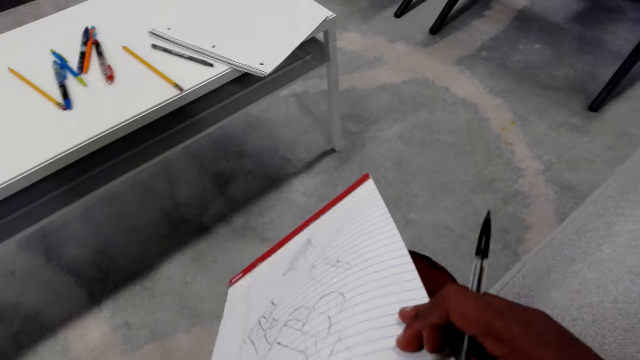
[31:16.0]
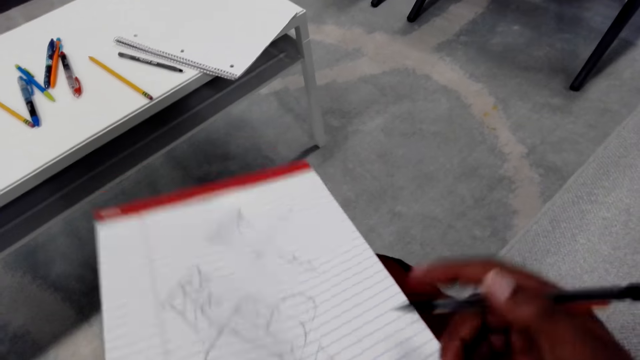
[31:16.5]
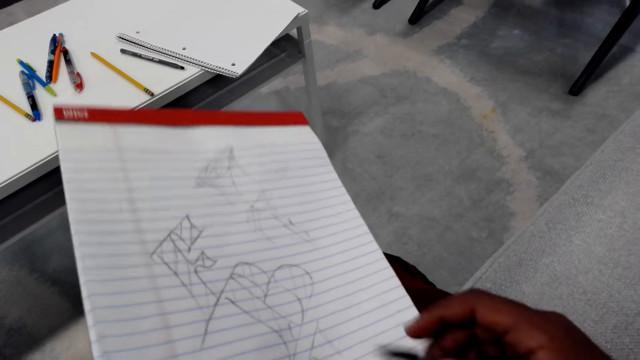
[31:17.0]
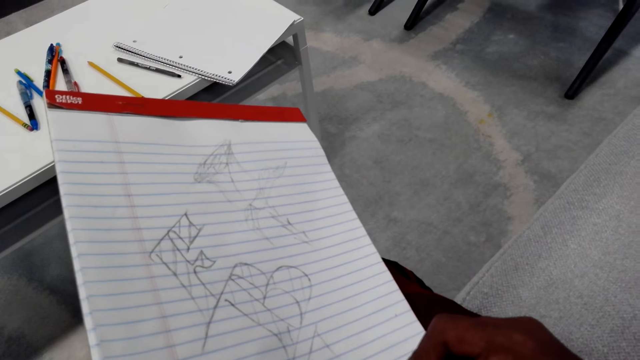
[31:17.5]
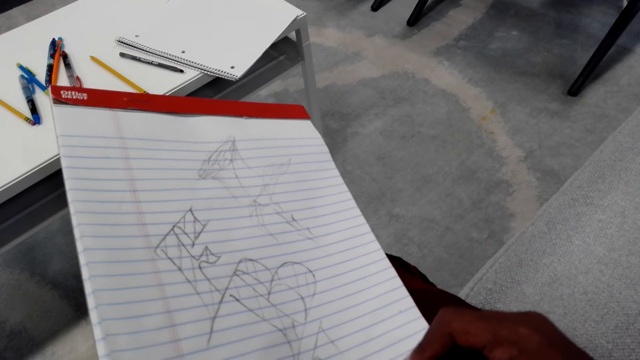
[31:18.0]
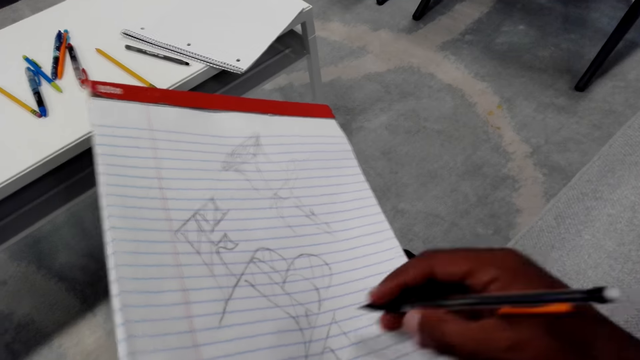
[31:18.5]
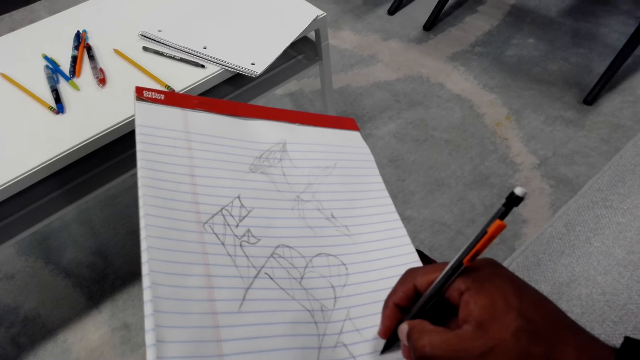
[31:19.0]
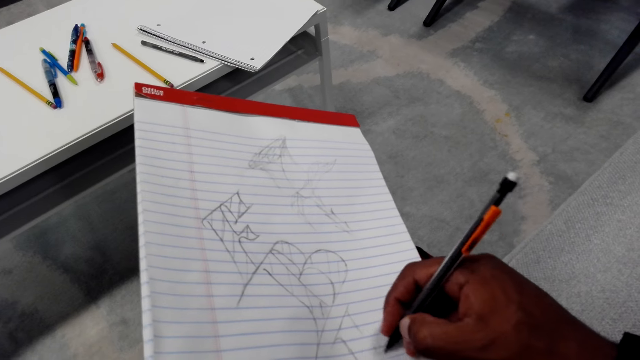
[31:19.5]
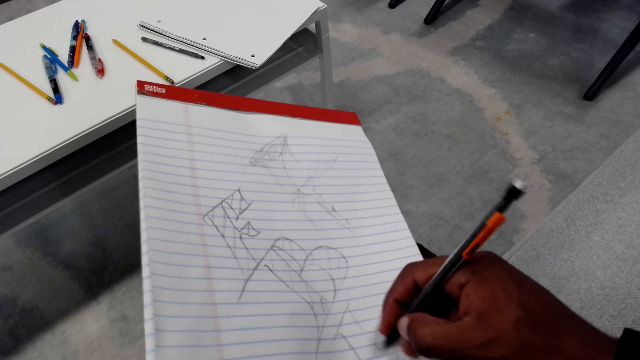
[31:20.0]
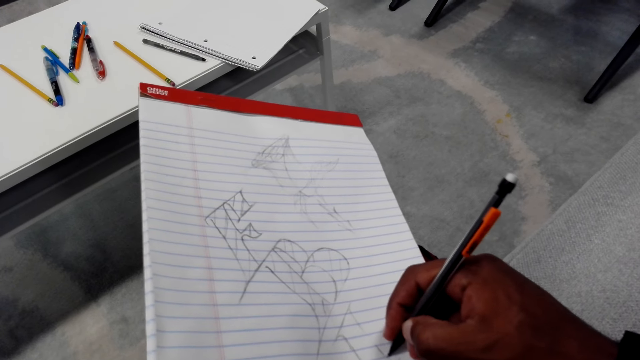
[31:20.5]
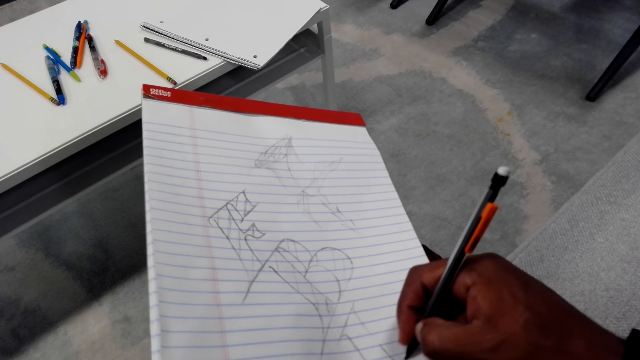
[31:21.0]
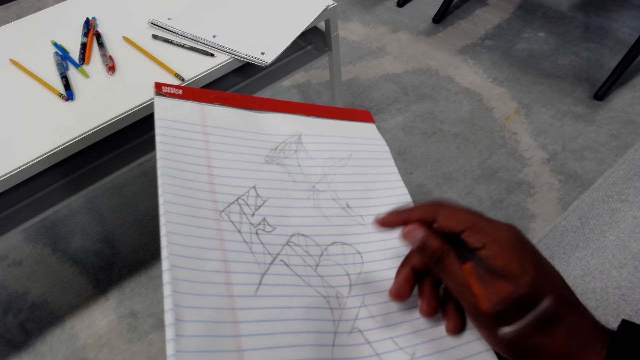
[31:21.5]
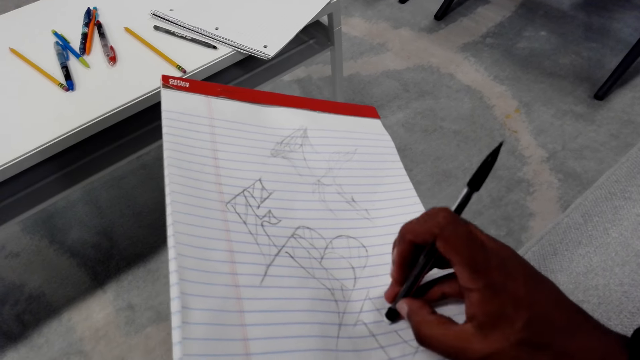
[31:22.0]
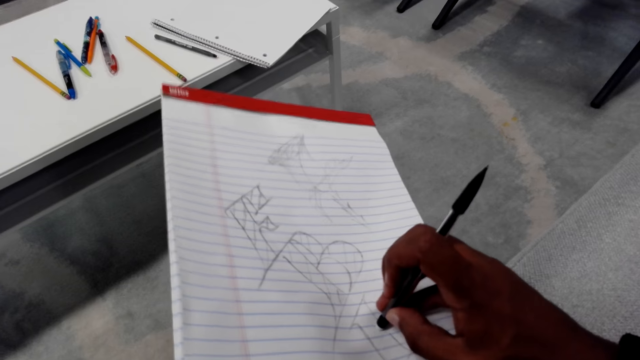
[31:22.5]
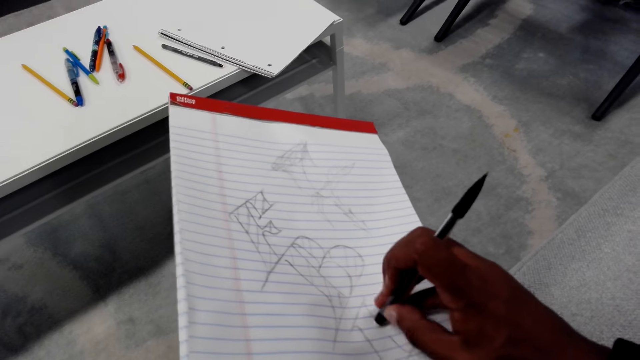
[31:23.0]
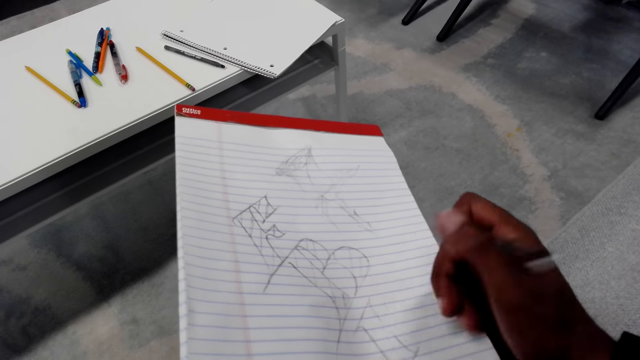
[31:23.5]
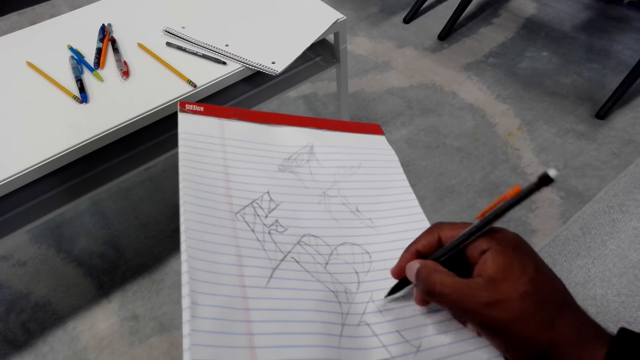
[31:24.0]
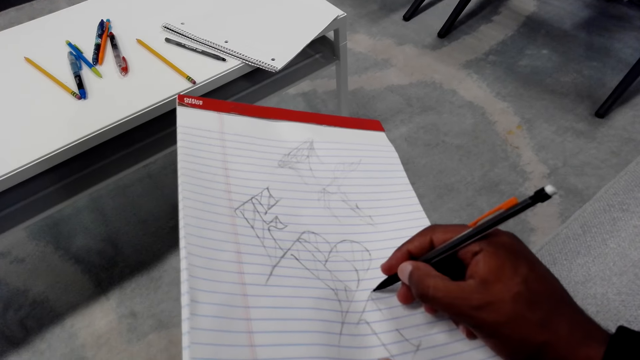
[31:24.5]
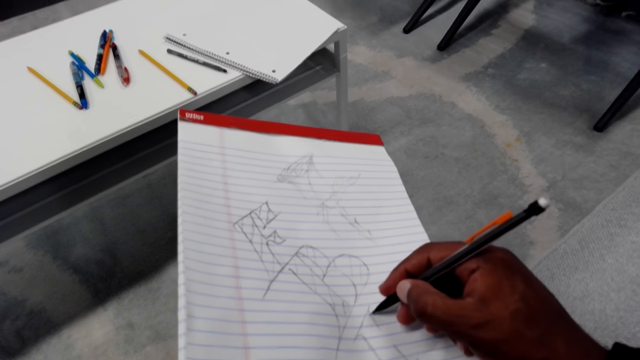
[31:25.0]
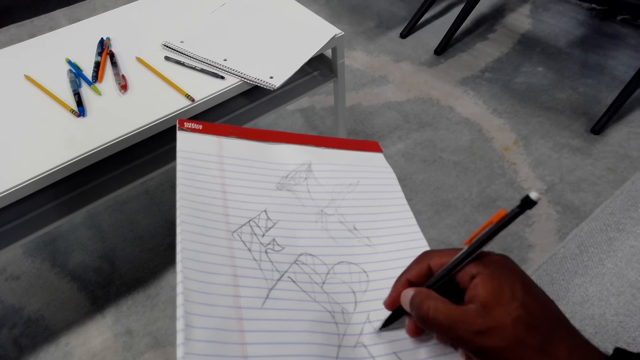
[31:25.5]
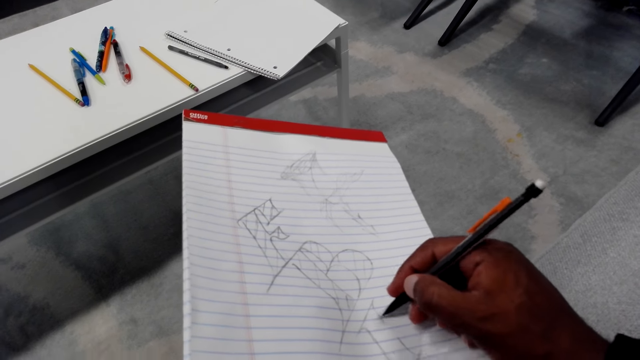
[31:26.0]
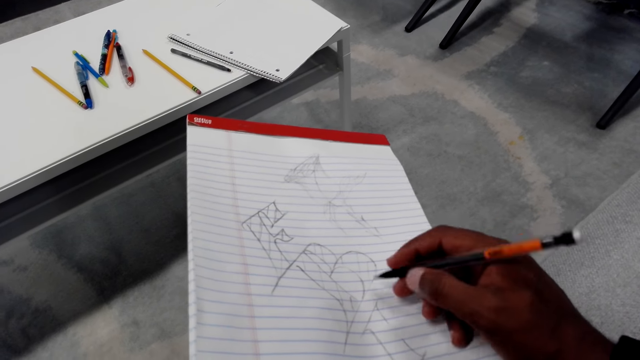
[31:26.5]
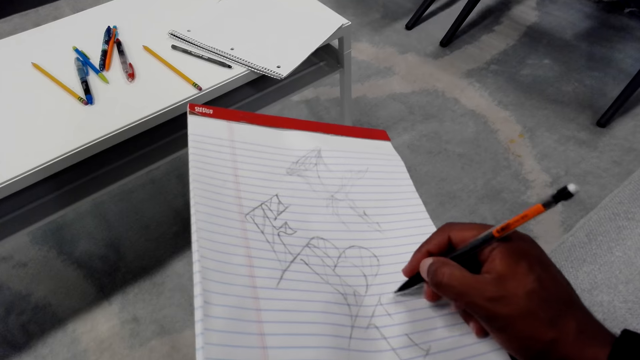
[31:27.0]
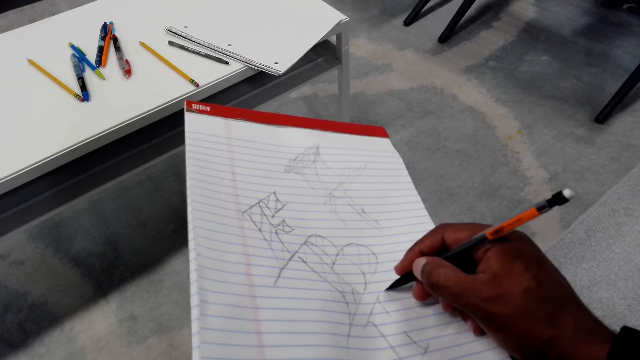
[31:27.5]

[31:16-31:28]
The camera wearer wipes the book with a hand. They hold the book. They draw on the book. They converse. They rub on the book. They draw on the book. They converse.

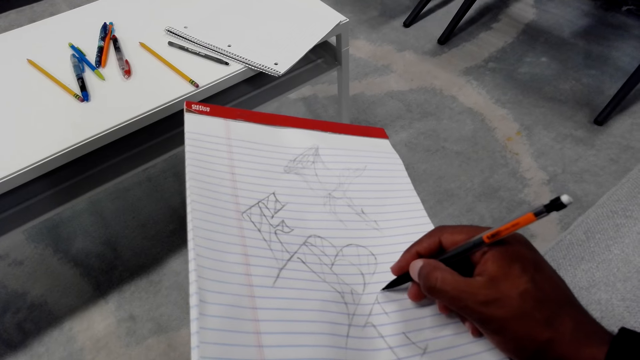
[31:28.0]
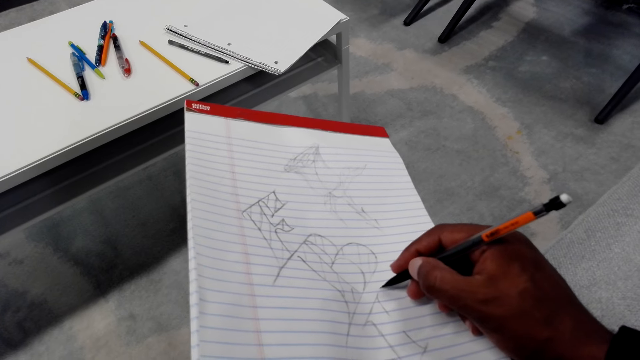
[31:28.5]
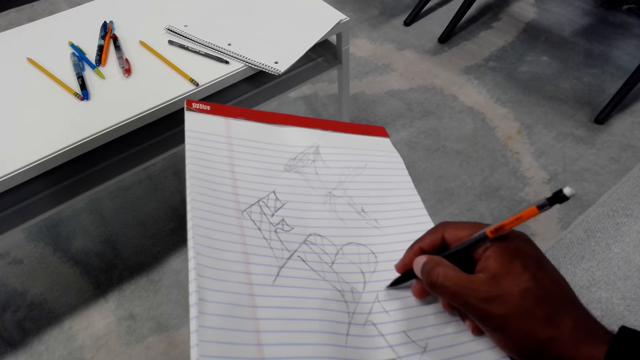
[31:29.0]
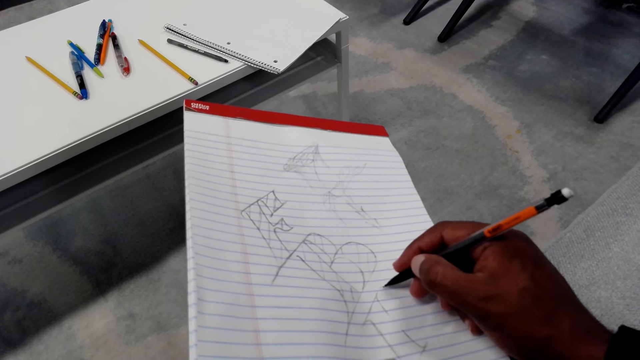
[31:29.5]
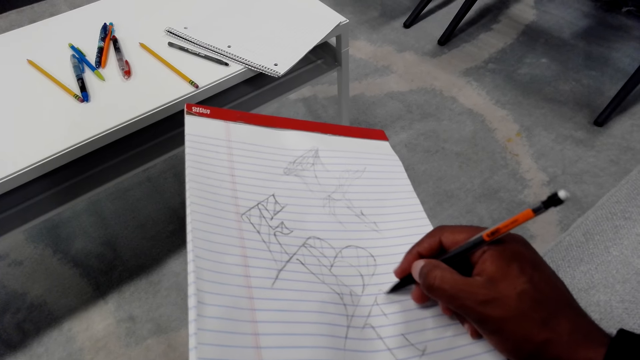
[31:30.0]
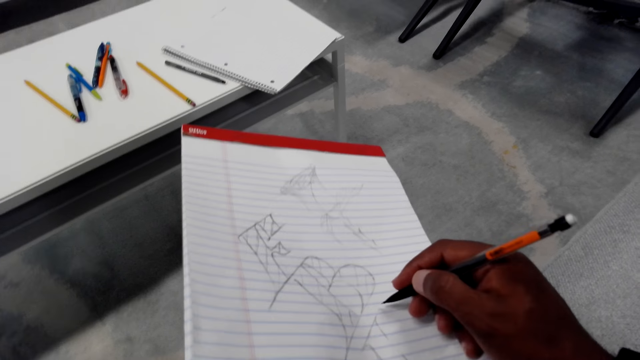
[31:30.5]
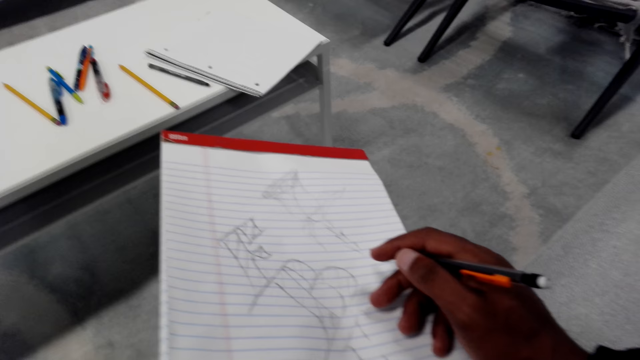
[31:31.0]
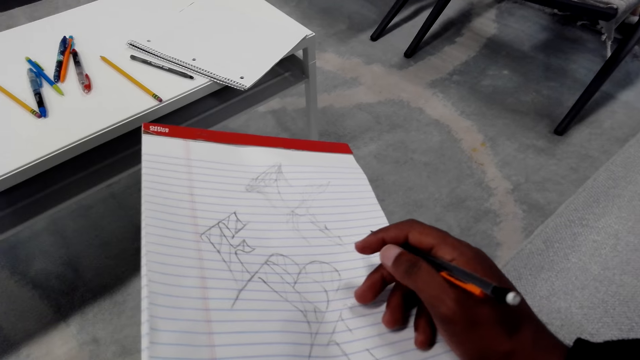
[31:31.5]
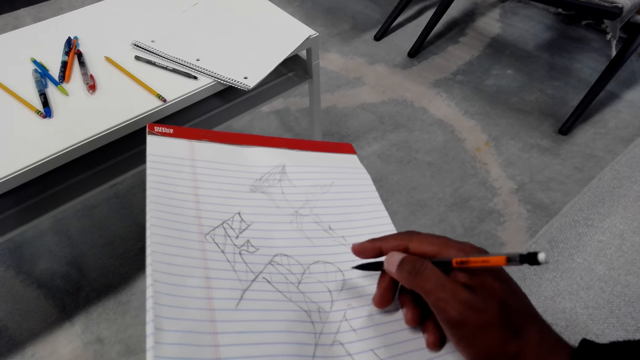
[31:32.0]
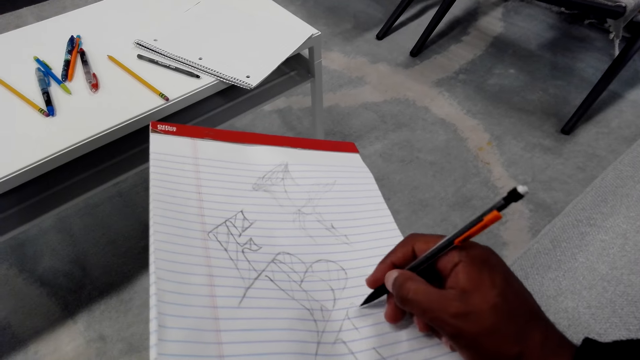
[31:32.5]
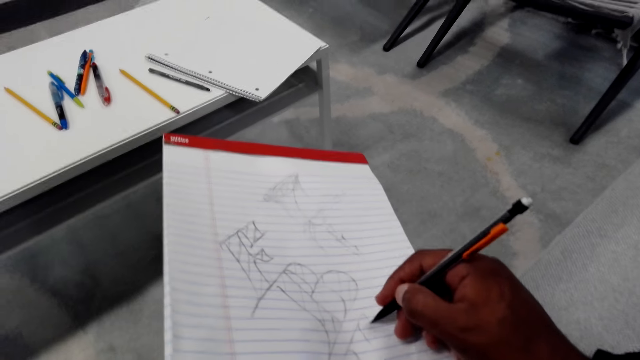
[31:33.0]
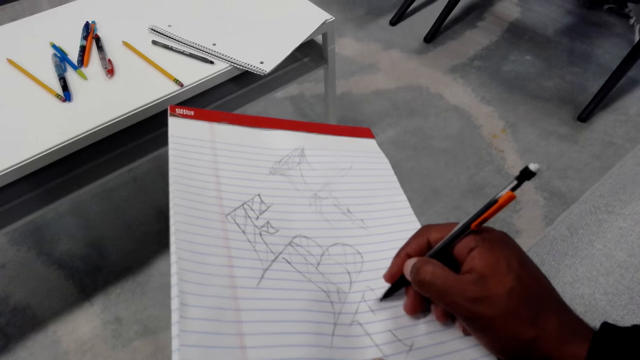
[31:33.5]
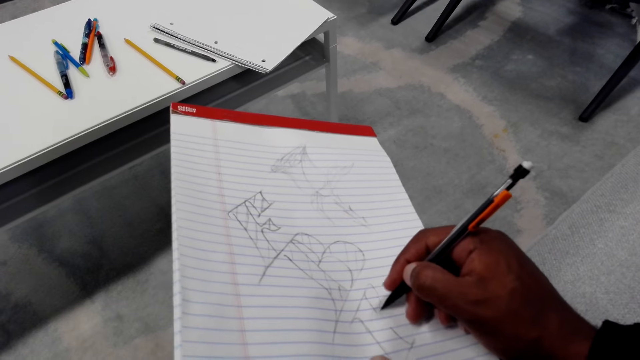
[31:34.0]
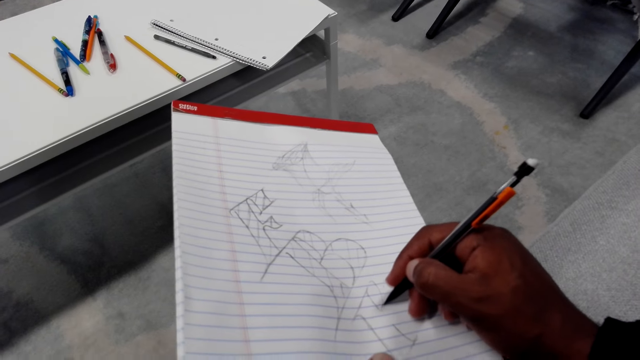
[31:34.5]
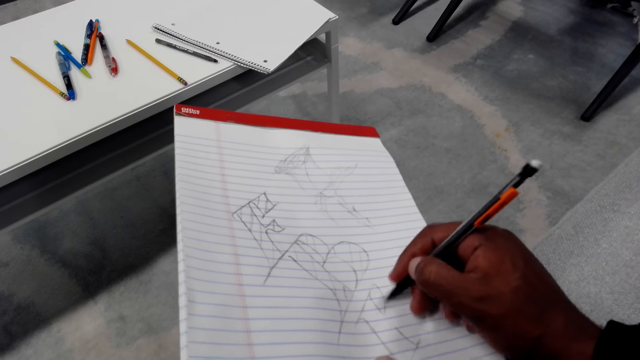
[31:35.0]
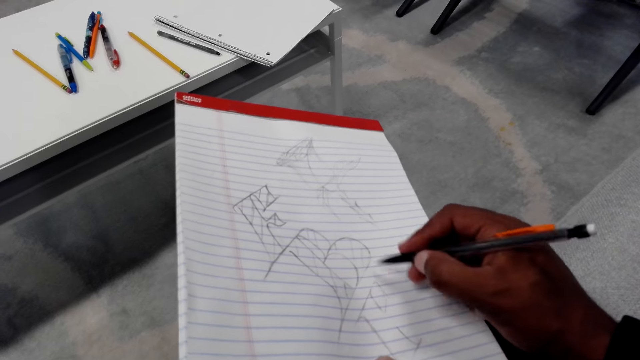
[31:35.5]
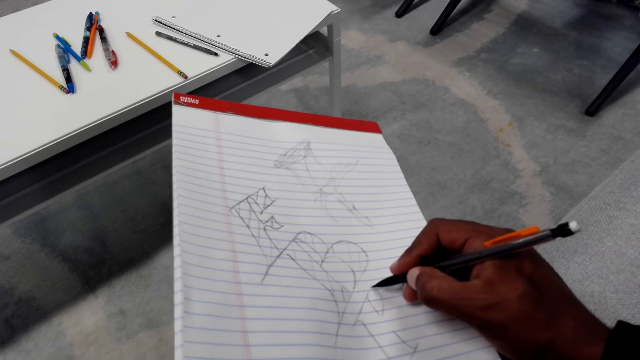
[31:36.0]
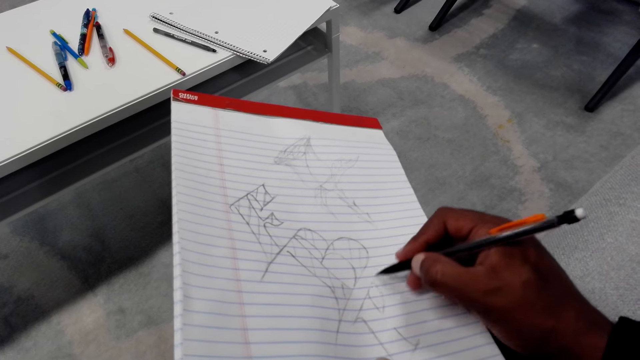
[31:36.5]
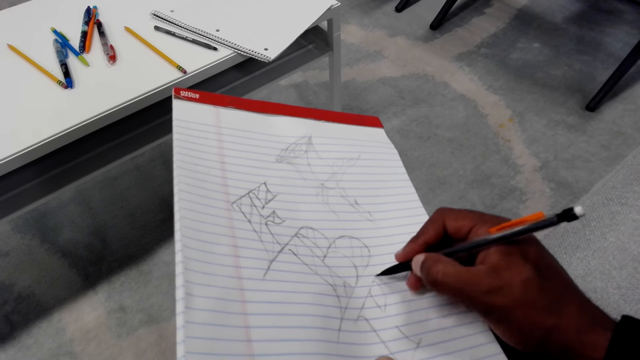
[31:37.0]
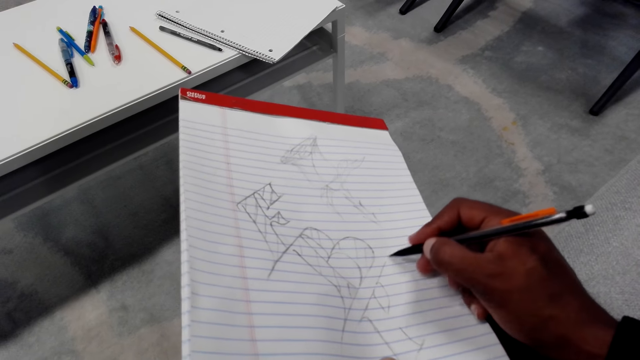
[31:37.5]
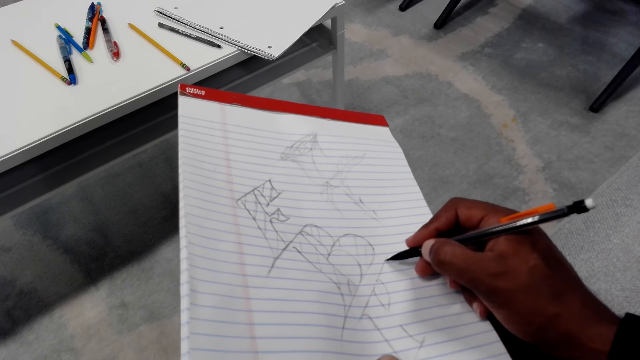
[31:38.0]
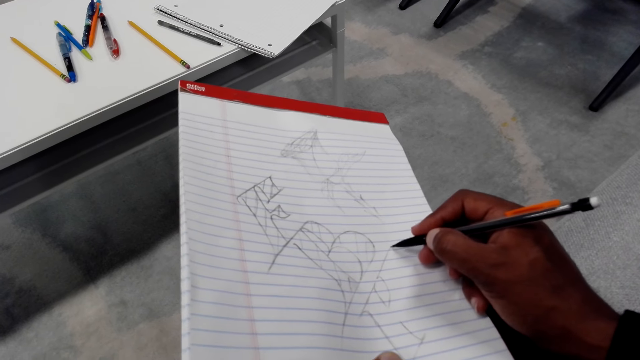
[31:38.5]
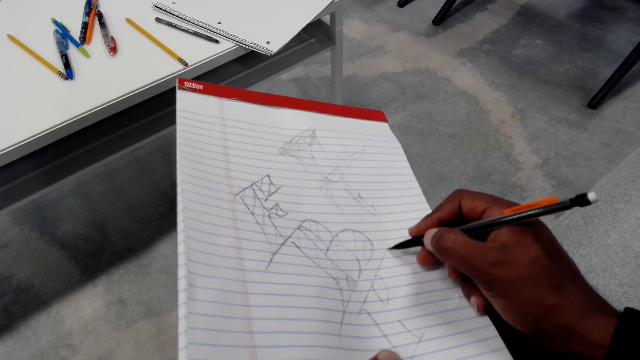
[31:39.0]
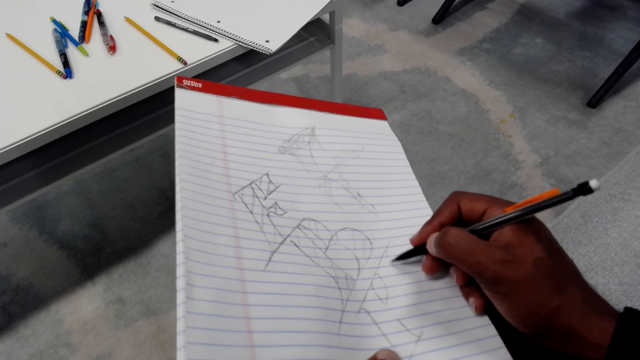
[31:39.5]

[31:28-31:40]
The camera wearer draws on the book. They hold the pen. They draw on the book. They converse. They draw on the book.
